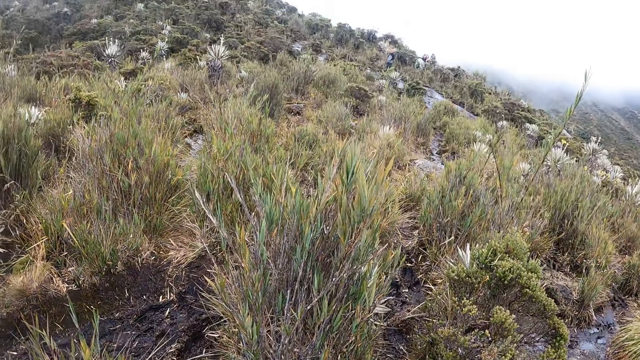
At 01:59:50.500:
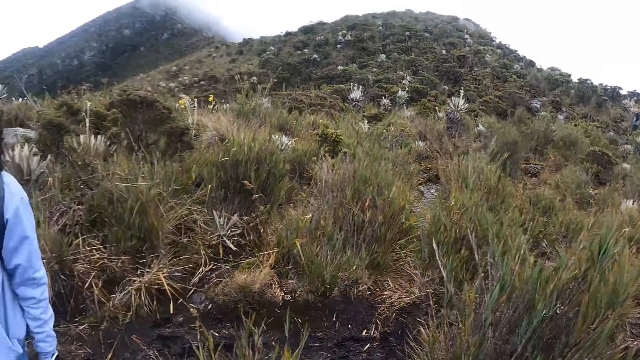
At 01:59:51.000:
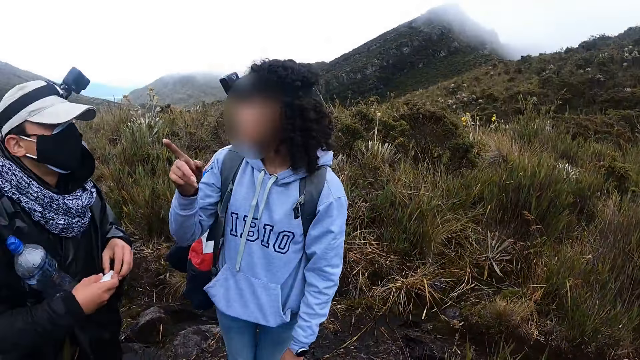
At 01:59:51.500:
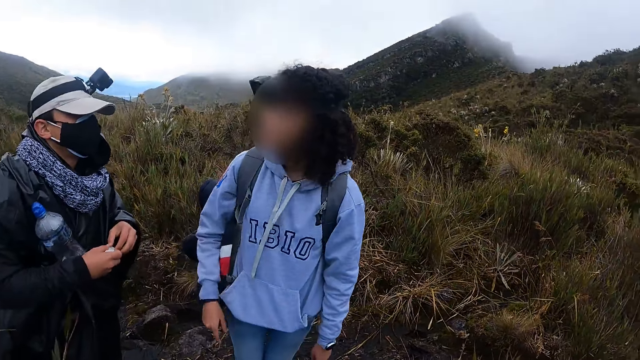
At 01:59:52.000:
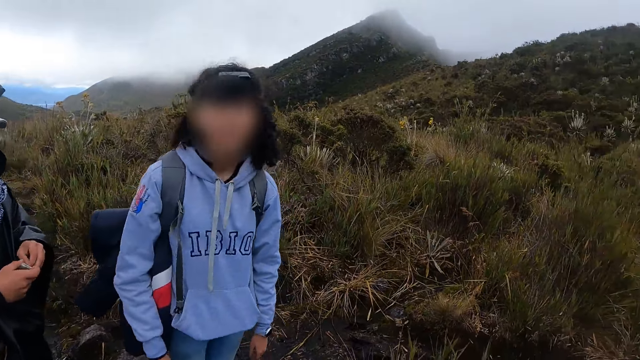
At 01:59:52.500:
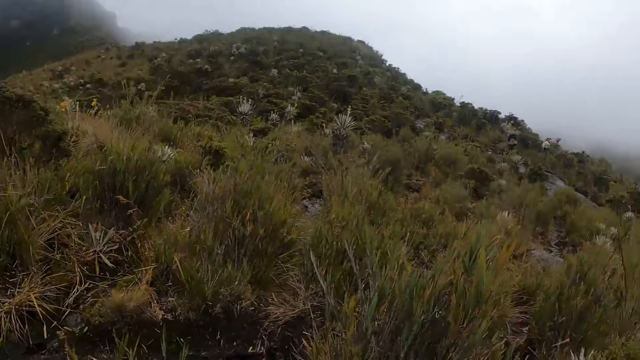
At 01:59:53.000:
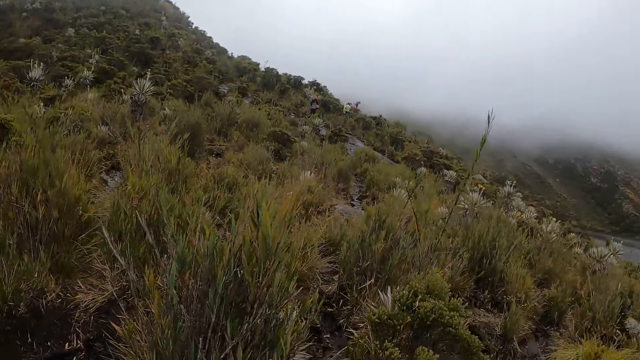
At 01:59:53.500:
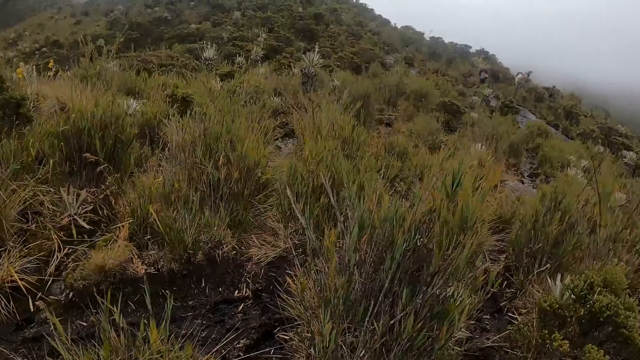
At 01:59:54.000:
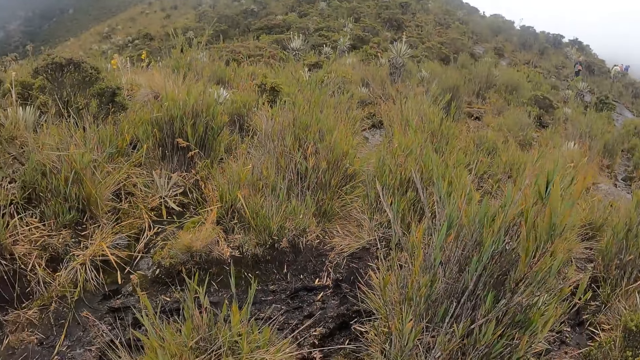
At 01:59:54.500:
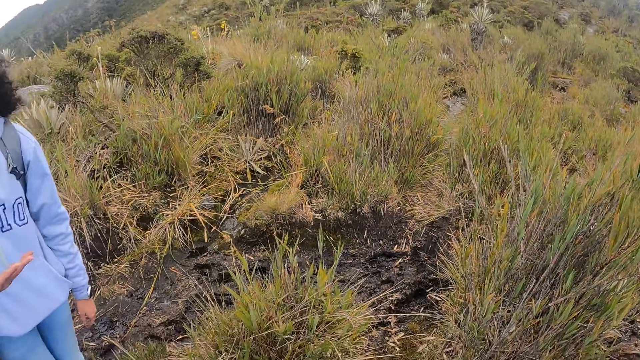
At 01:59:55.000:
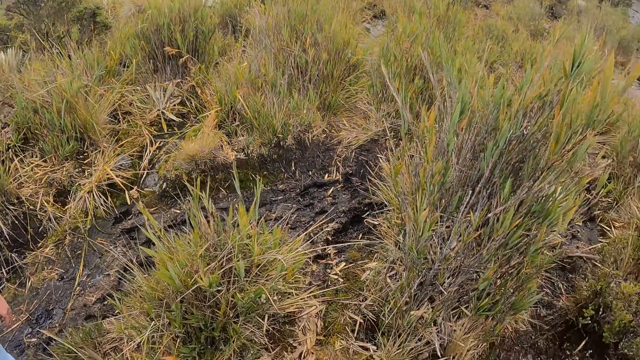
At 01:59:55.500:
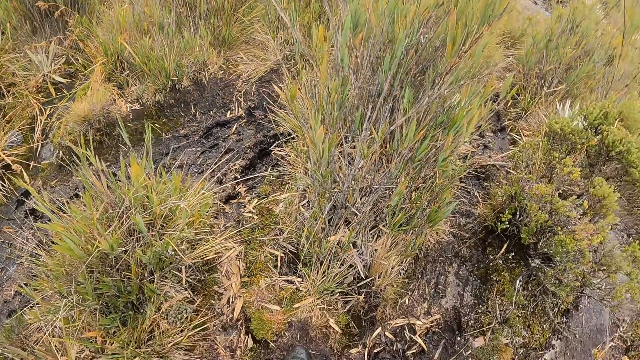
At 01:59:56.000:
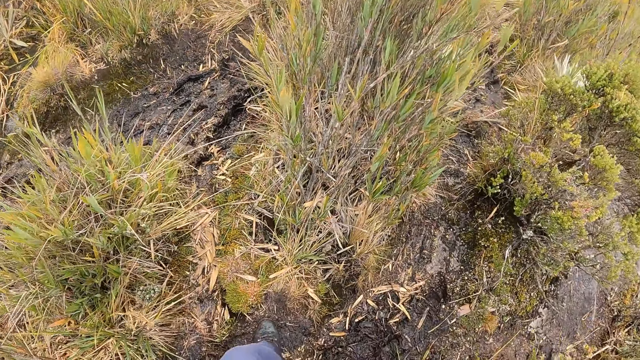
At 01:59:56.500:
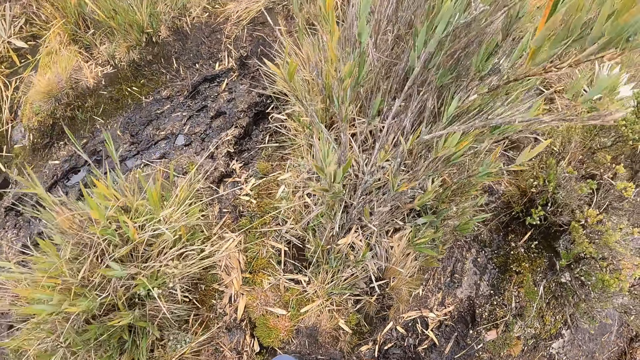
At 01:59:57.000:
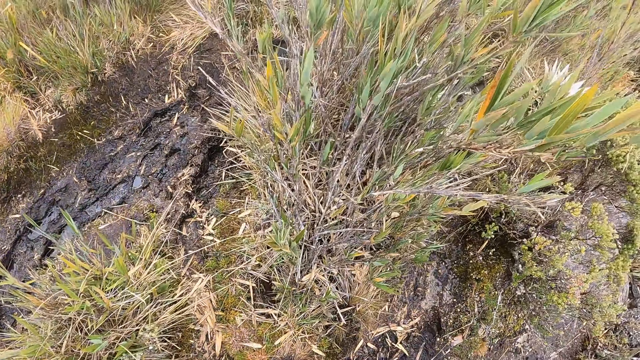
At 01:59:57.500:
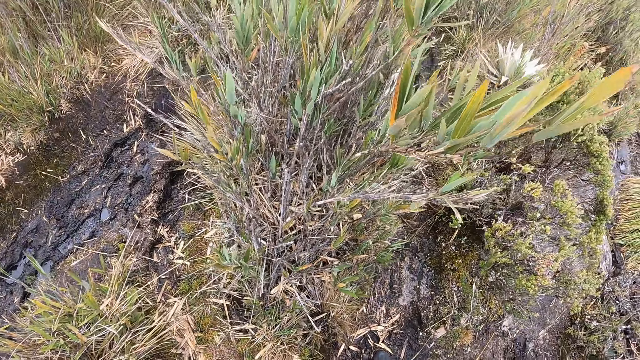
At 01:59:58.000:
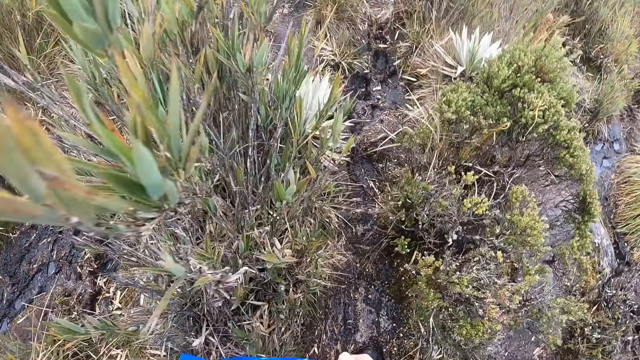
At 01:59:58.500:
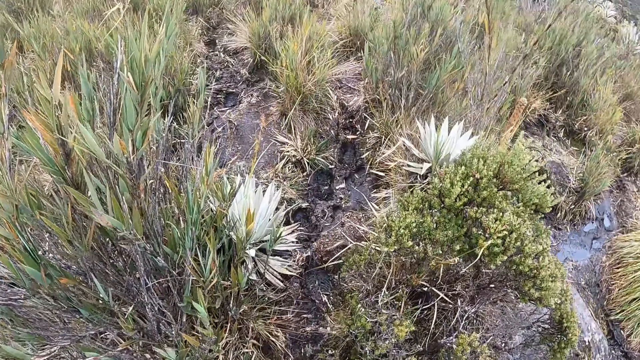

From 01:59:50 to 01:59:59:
The camera wearer interacts with the woman and the man. A lady interacts with another lady. The camera wearer stares at a plant.

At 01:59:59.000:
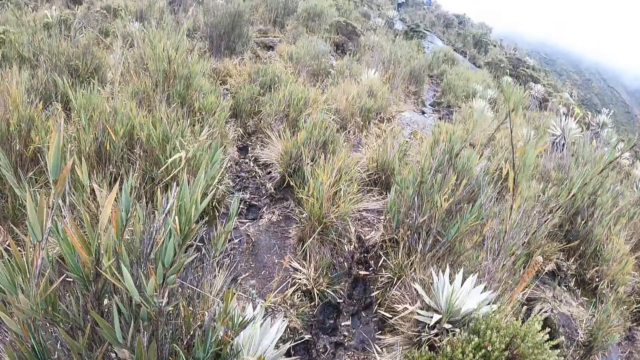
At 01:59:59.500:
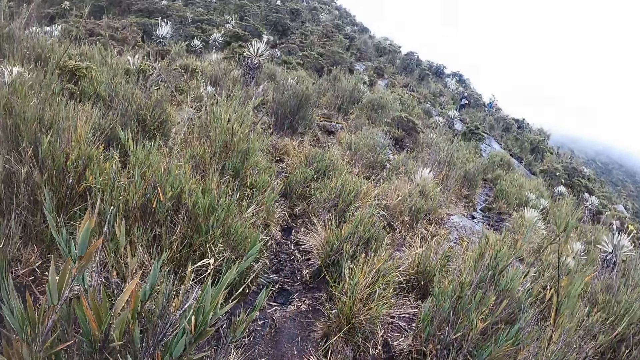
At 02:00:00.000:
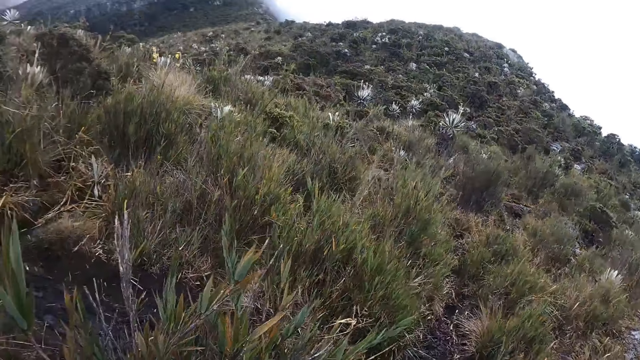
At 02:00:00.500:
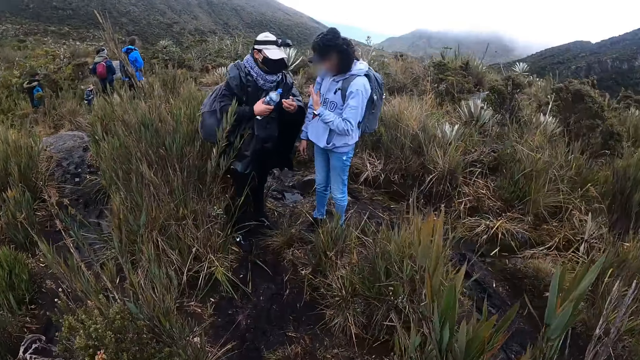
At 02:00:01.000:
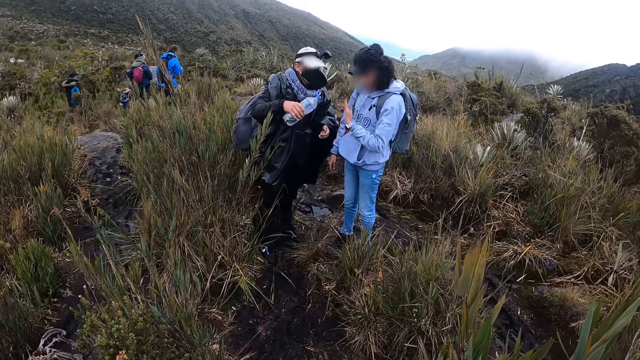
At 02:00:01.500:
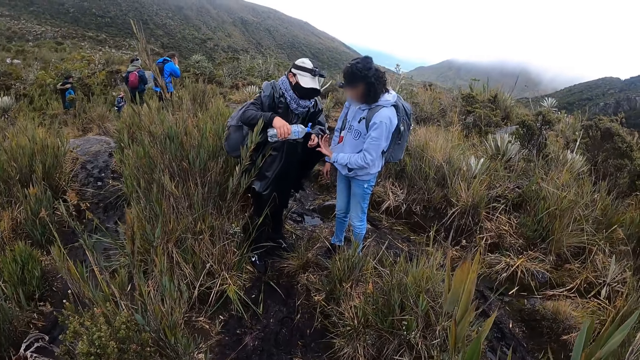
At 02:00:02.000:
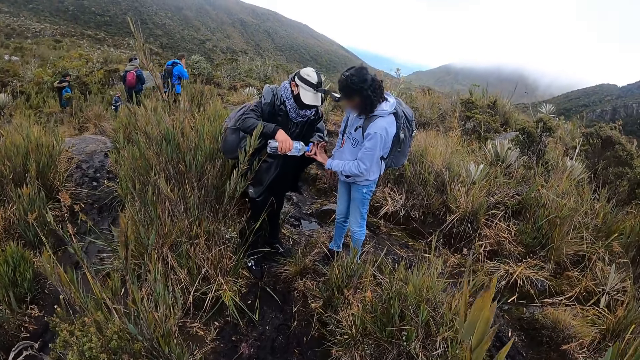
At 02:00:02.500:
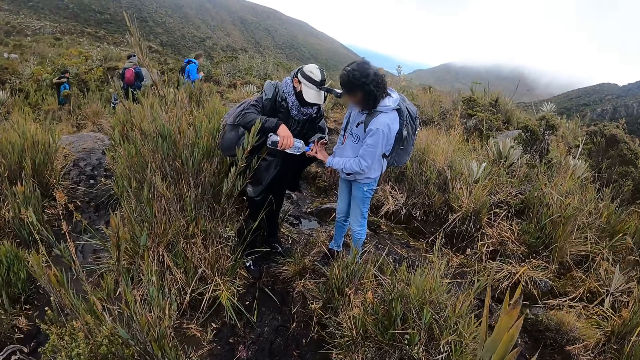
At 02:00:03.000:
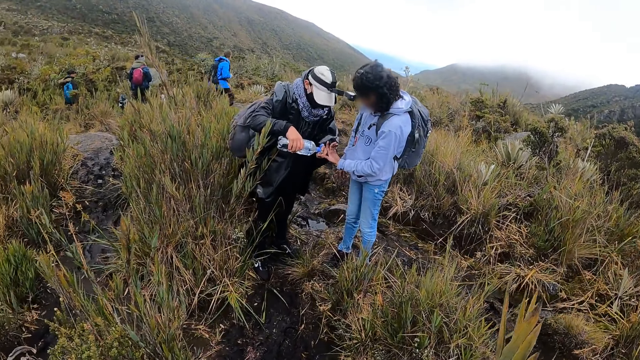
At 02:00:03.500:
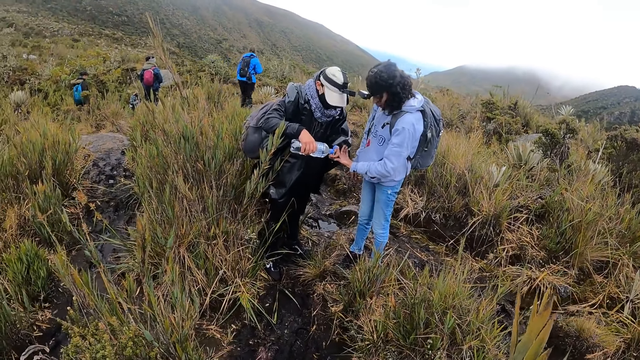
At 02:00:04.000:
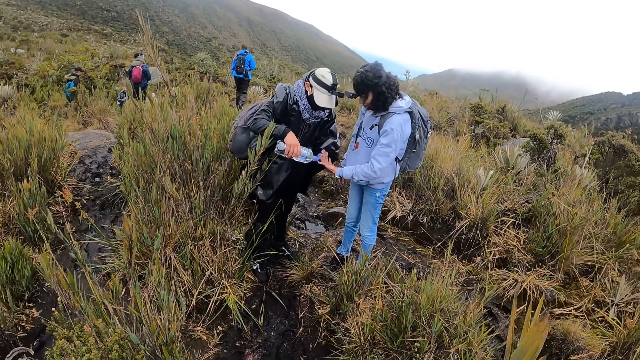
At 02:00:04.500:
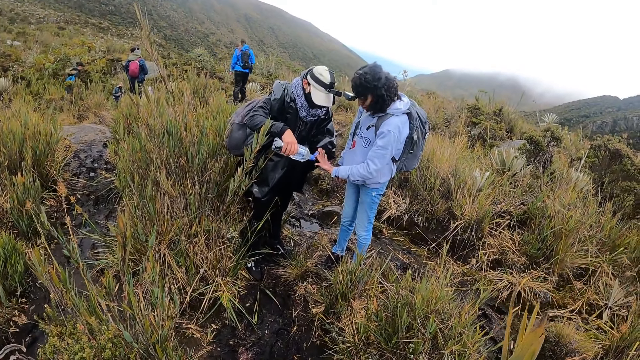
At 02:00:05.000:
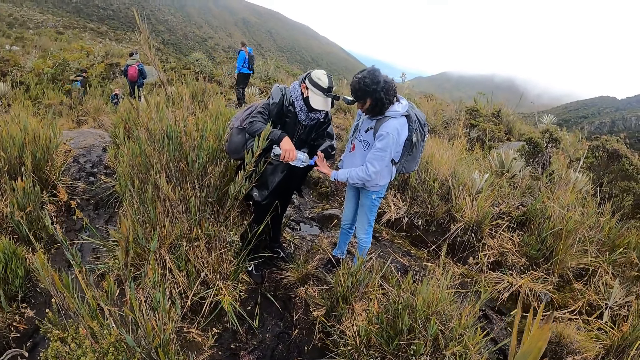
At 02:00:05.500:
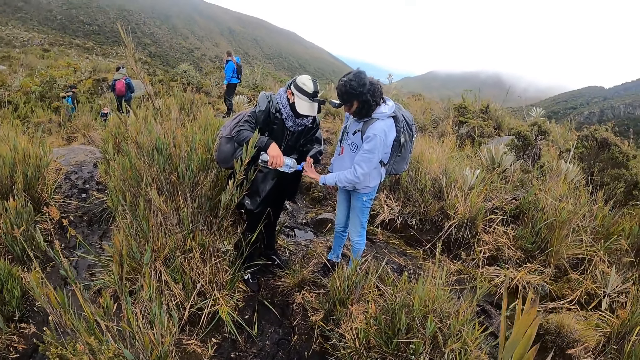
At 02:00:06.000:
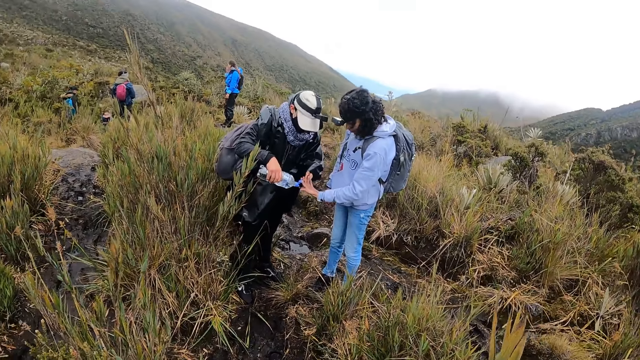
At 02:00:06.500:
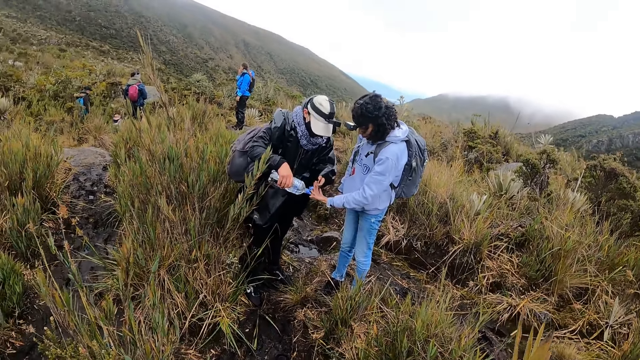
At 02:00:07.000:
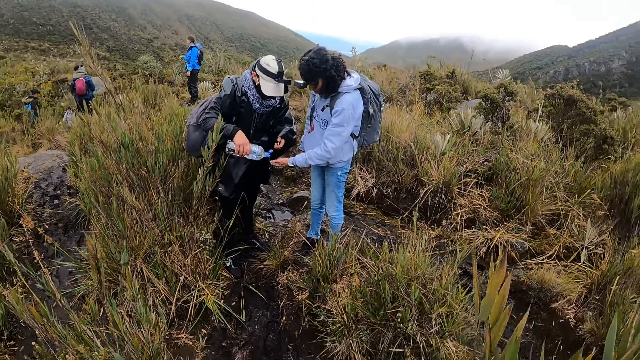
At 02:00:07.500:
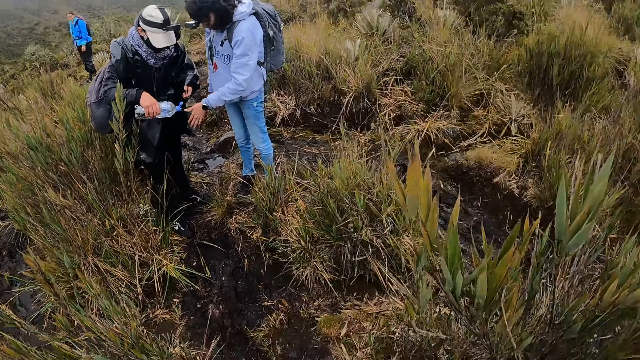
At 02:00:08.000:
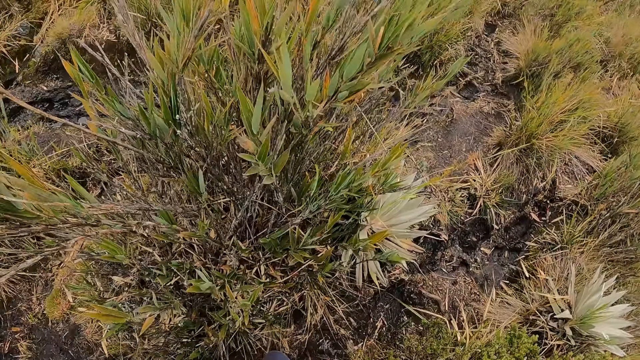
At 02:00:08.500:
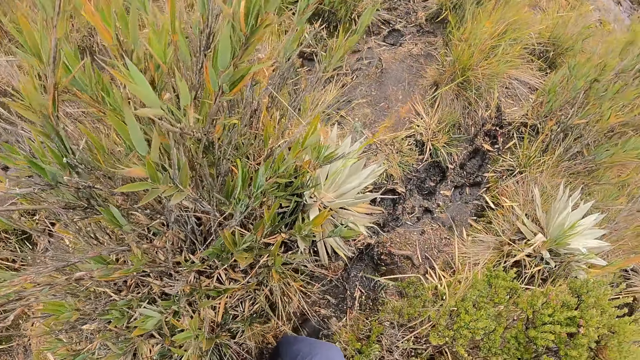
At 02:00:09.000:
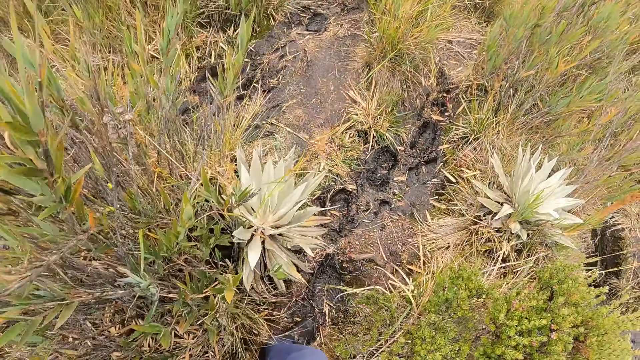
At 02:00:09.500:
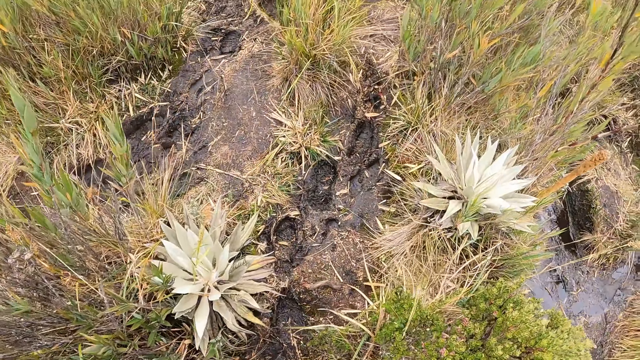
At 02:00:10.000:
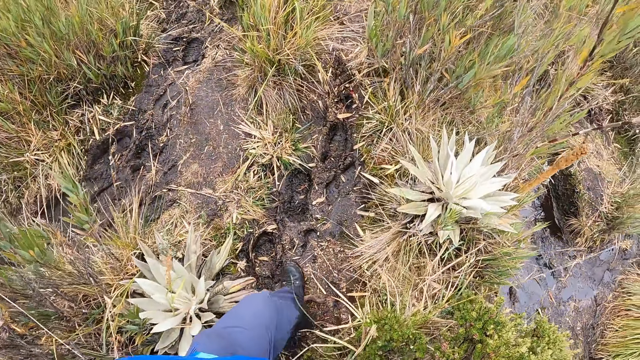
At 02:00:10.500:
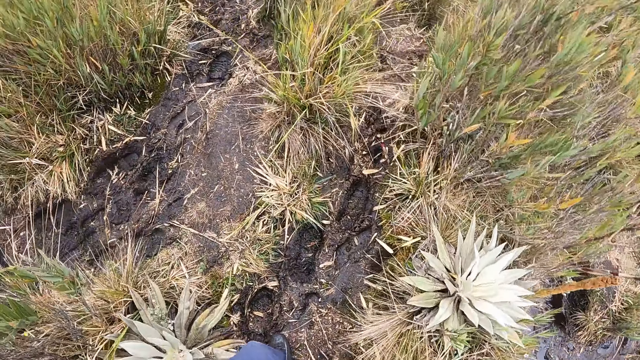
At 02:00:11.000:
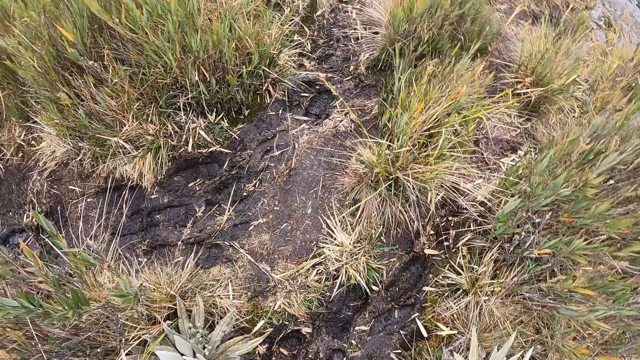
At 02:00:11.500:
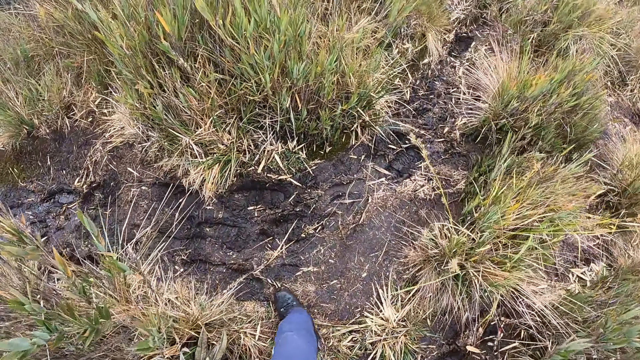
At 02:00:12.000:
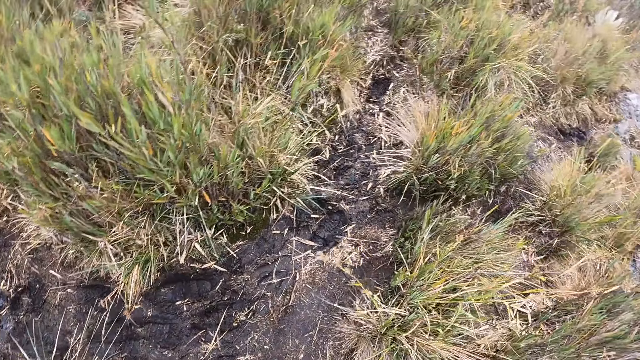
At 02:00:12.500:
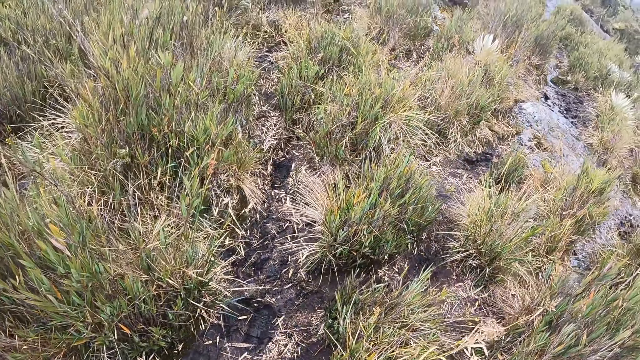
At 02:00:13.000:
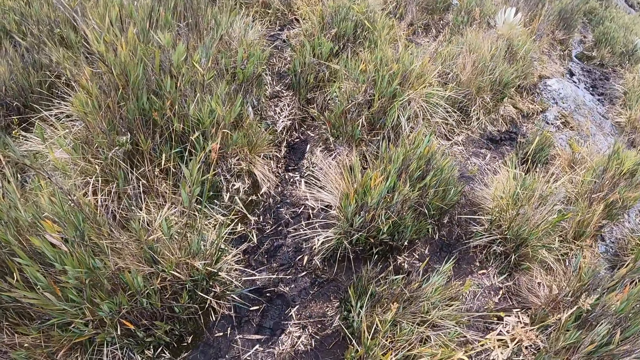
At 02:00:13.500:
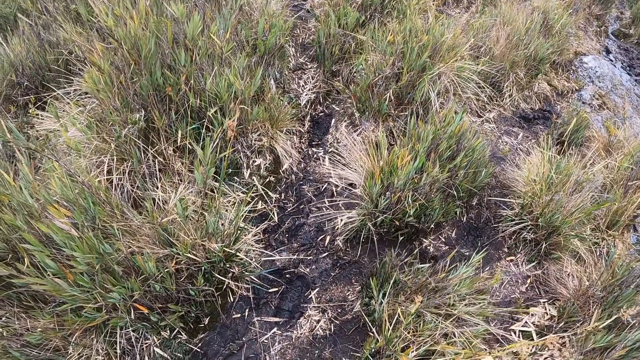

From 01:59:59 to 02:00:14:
A lady interacts with another lady. The man pours a bottle of water in his right hand on the left hand of the woman. The camera wearer walks around the field. They climb up the hill.
